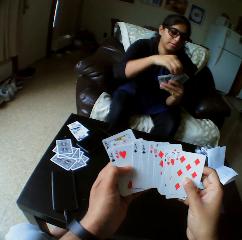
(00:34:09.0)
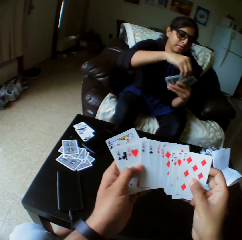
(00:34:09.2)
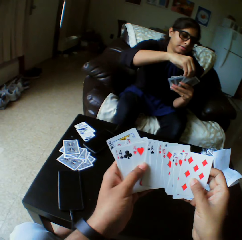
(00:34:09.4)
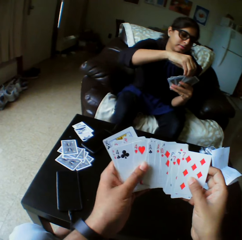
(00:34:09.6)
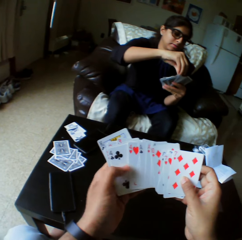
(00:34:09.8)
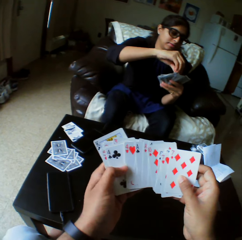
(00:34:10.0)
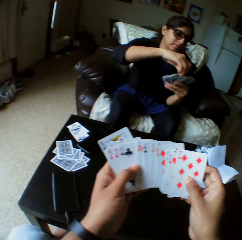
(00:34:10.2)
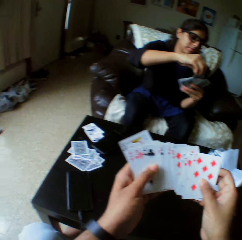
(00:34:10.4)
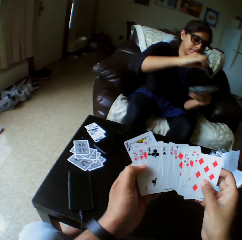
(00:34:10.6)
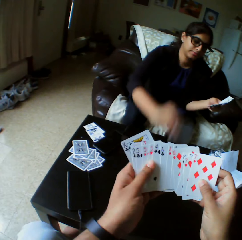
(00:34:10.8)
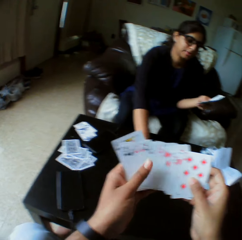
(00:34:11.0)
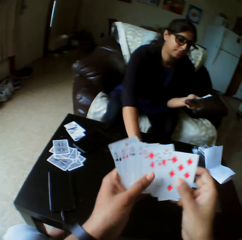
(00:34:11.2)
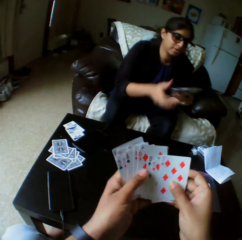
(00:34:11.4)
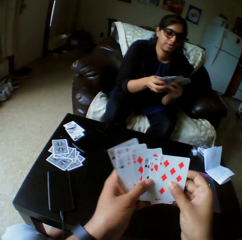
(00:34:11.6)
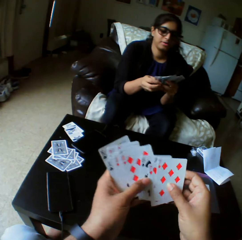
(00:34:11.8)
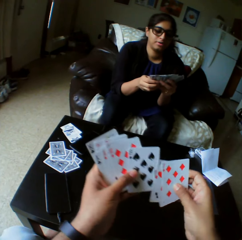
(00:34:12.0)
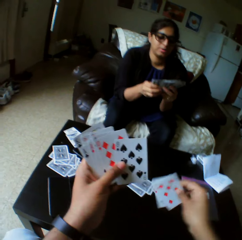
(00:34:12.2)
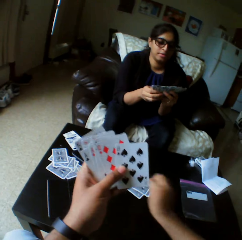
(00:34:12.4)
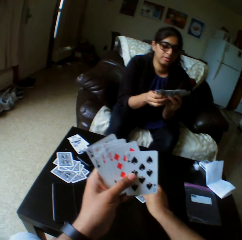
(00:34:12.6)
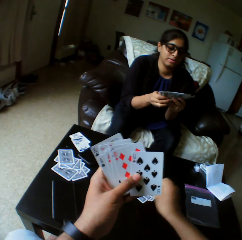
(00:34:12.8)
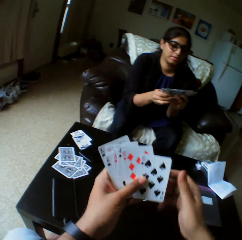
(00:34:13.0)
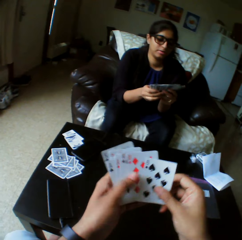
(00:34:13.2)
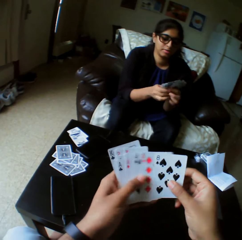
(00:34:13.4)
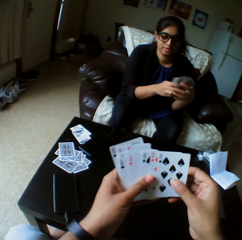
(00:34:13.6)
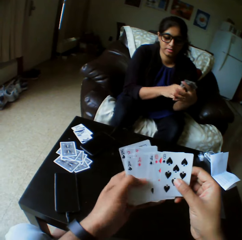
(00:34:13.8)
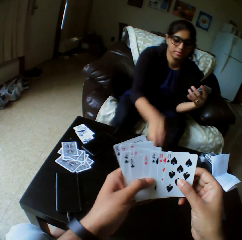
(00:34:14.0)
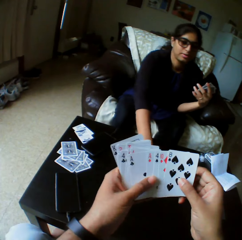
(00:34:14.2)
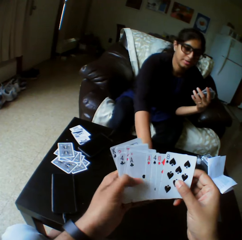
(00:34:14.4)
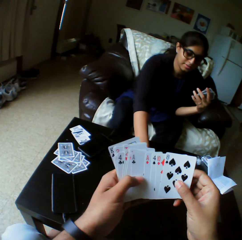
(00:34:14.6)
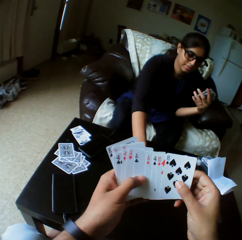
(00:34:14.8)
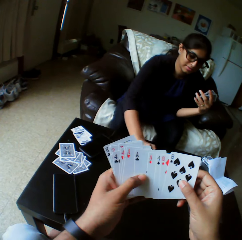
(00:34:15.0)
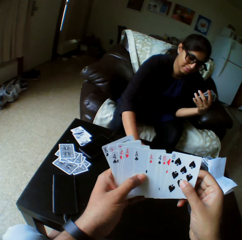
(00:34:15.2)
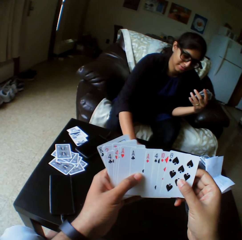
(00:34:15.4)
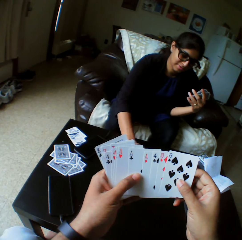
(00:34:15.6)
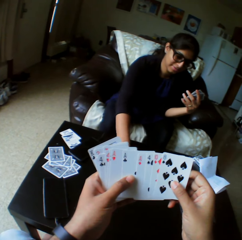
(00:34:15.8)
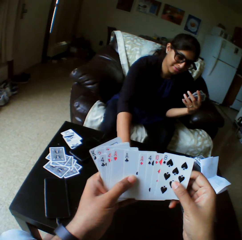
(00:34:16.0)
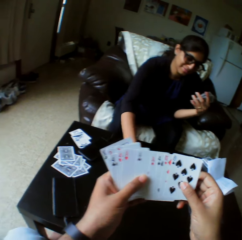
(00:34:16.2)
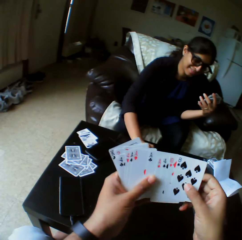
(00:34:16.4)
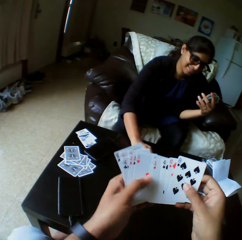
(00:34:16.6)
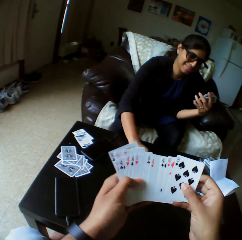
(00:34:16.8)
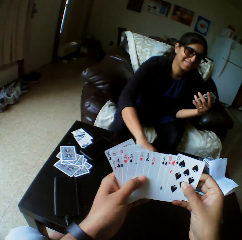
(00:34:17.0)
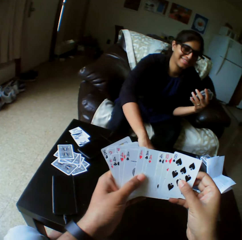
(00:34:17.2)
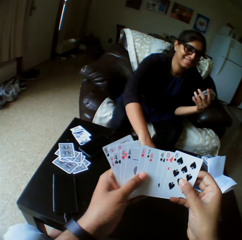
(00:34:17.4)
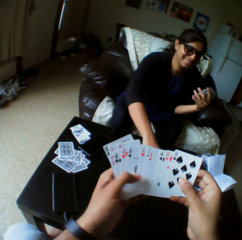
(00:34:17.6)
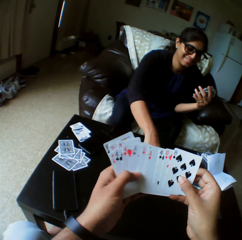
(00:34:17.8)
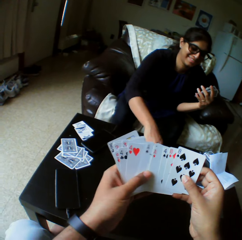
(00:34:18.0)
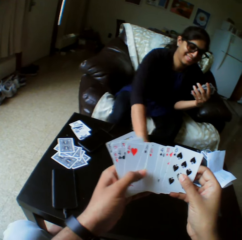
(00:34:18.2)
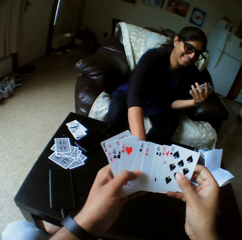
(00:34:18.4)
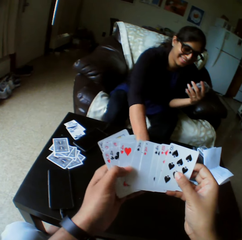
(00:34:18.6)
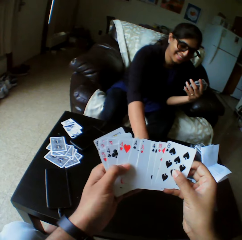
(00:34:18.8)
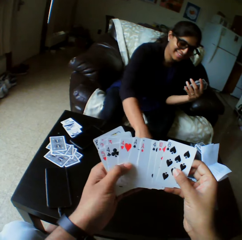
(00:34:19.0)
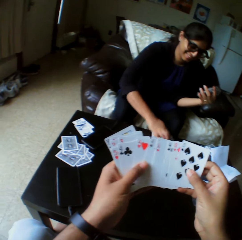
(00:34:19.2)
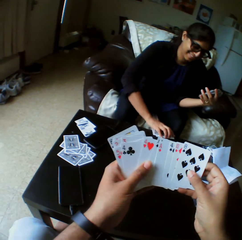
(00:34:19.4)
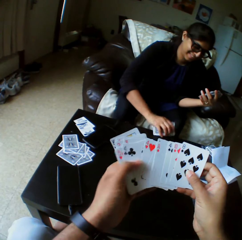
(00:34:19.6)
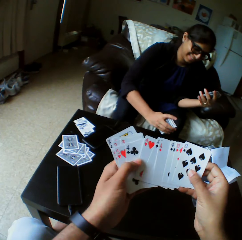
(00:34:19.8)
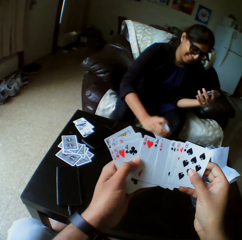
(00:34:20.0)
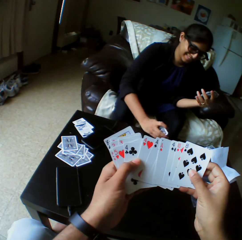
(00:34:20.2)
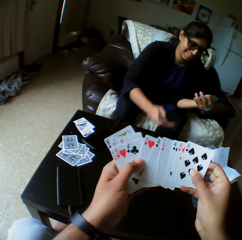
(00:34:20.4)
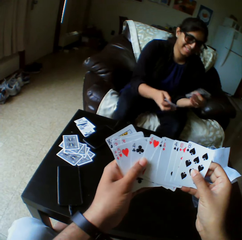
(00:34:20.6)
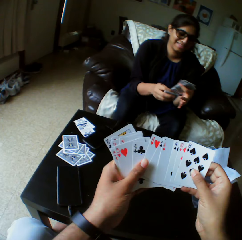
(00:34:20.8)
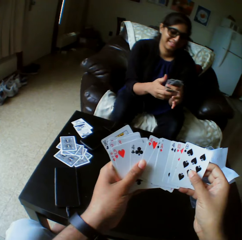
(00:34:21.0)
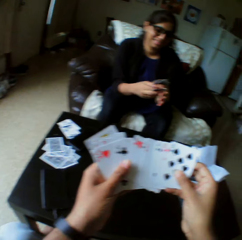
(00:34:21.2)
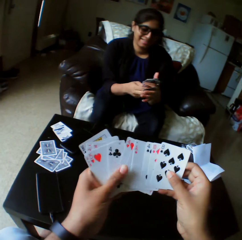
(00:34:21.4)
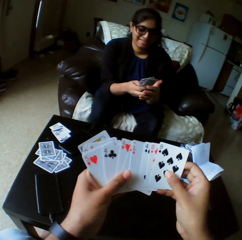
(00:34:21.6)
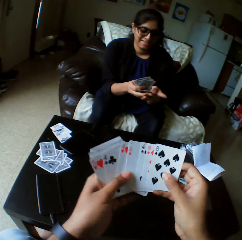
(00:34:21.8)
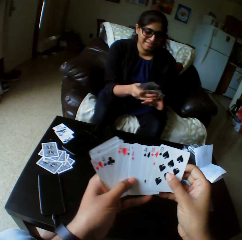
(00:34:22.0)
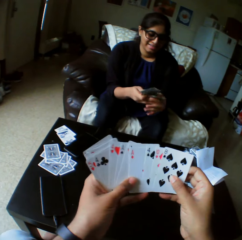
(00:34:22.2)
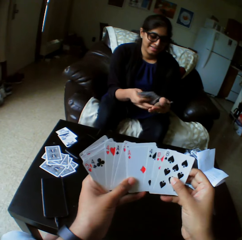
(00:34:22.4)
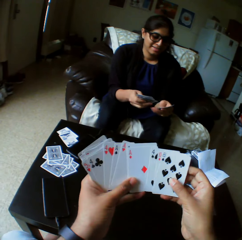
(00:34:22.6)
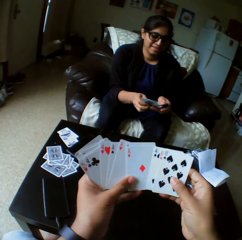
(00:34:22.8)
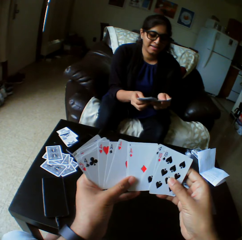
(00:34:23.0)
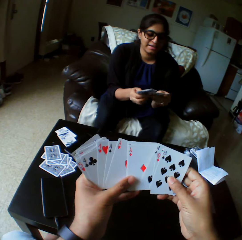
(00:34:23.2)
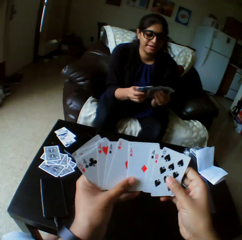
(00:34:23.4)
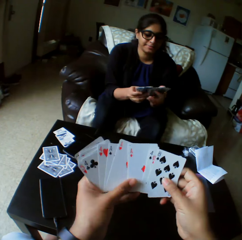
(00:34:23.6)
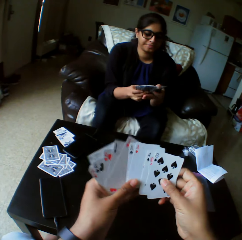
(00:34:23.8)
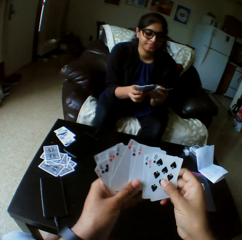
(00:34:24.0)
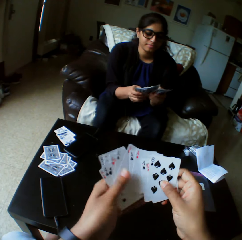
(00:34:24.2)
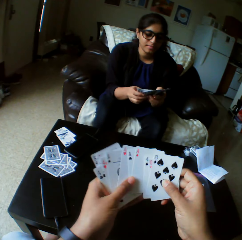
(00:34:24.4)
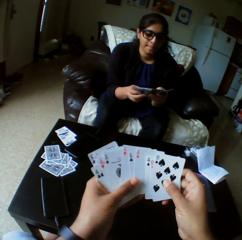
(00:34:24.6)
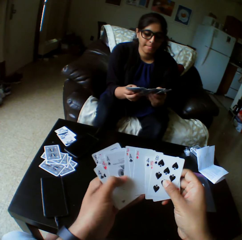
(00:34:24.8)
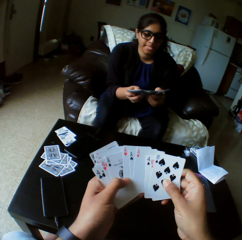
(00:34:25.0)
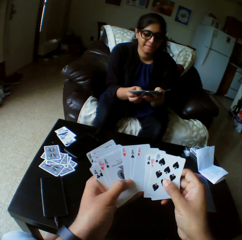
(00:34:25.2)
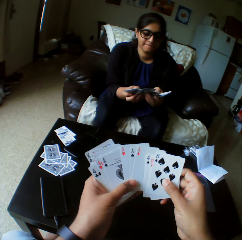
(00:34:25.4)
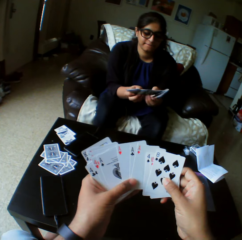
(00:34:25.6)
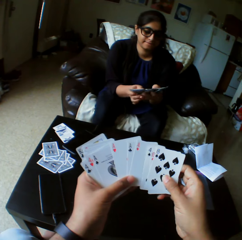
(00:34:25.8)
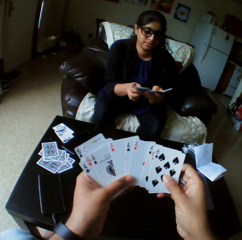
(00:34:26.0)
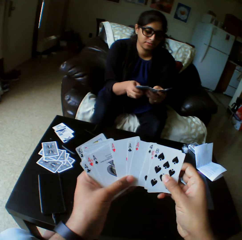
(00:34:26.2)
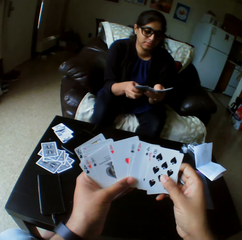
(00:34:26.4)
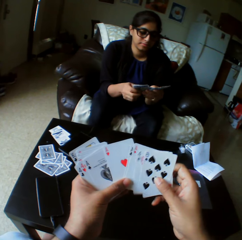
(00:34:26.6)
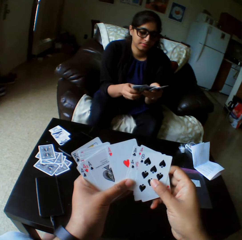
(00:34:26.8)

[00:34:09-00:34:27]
A lady takes the play card. The lady drops the card on the table with the right hand and shuffles cards with both hands. The camera wearer takes the play card. They drop the cards on the table with the right hand and shuffle cards with both hands. The lady takes the play cards. The lady drops the card on the table with the right hand. The lady picks the cards from the table with the right hand. The lady taps the play cards on the table. The lady selects the play cards. The lady shuffles cards with both hands.

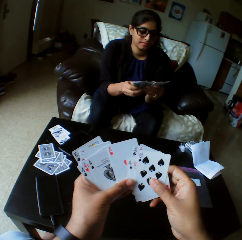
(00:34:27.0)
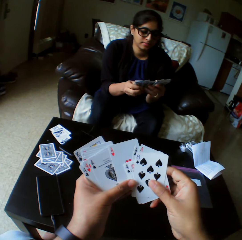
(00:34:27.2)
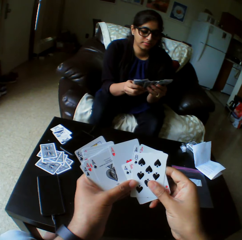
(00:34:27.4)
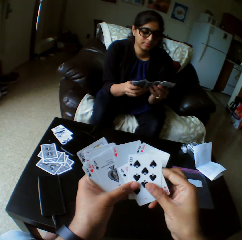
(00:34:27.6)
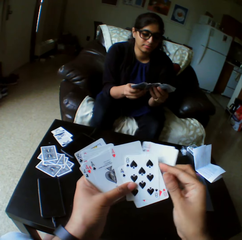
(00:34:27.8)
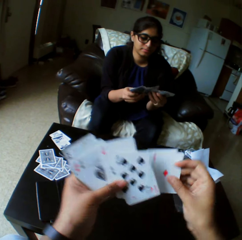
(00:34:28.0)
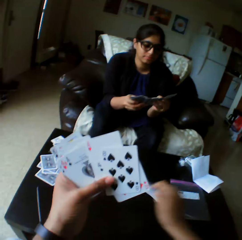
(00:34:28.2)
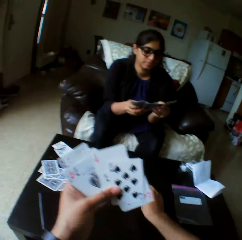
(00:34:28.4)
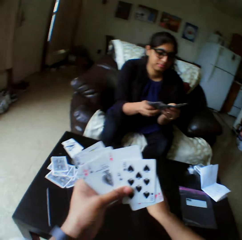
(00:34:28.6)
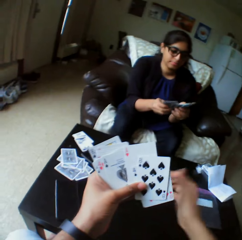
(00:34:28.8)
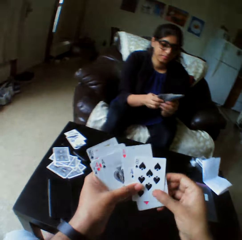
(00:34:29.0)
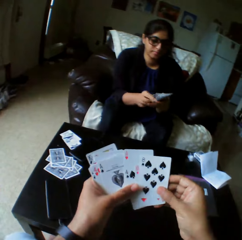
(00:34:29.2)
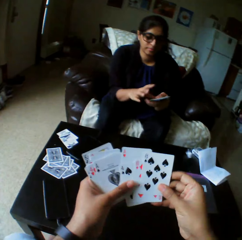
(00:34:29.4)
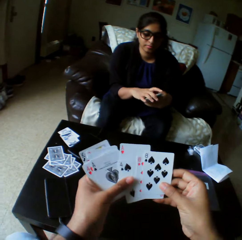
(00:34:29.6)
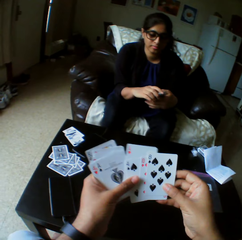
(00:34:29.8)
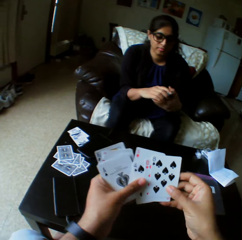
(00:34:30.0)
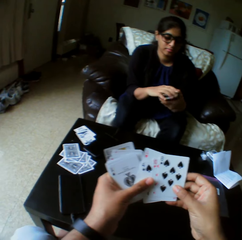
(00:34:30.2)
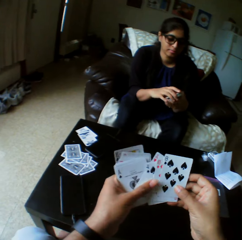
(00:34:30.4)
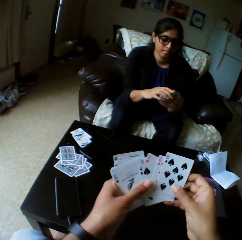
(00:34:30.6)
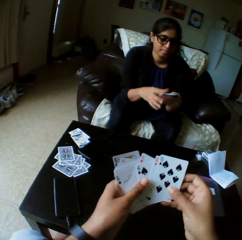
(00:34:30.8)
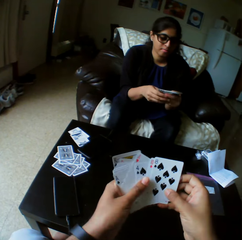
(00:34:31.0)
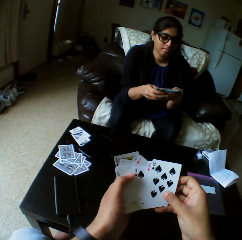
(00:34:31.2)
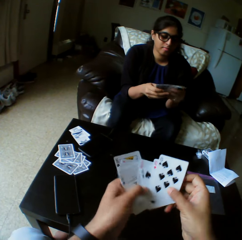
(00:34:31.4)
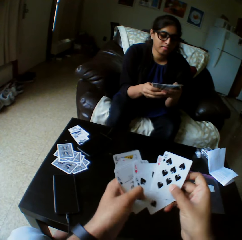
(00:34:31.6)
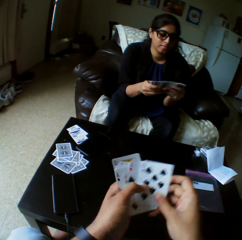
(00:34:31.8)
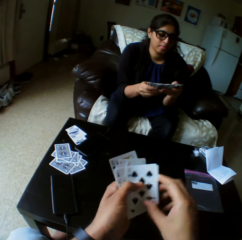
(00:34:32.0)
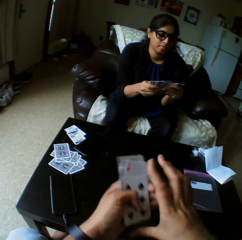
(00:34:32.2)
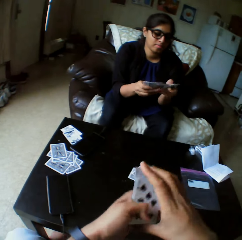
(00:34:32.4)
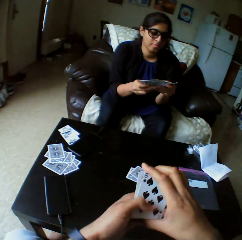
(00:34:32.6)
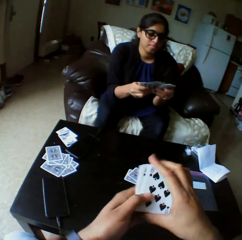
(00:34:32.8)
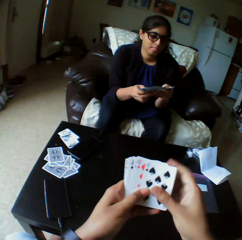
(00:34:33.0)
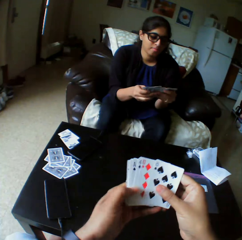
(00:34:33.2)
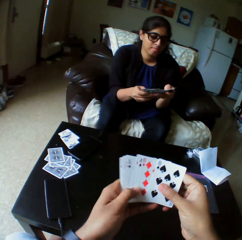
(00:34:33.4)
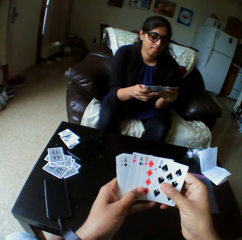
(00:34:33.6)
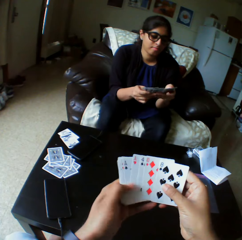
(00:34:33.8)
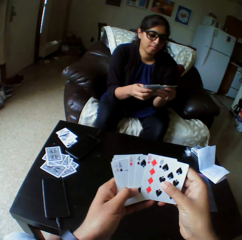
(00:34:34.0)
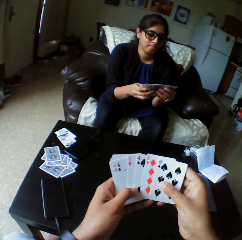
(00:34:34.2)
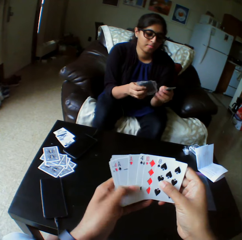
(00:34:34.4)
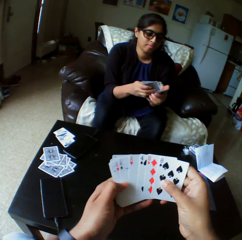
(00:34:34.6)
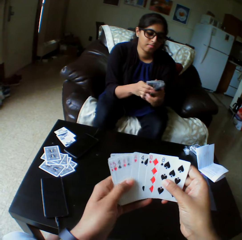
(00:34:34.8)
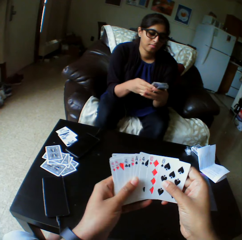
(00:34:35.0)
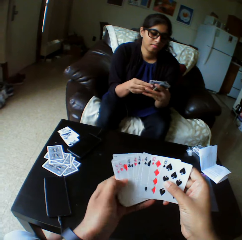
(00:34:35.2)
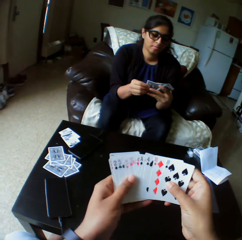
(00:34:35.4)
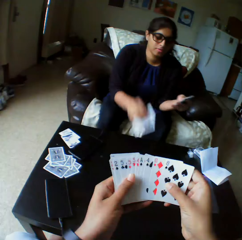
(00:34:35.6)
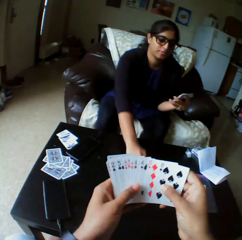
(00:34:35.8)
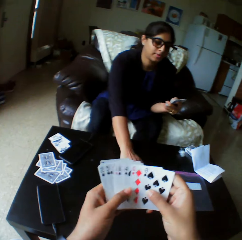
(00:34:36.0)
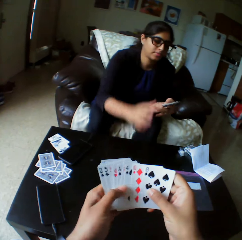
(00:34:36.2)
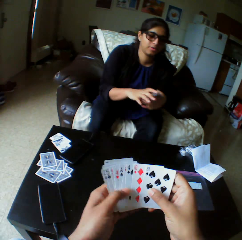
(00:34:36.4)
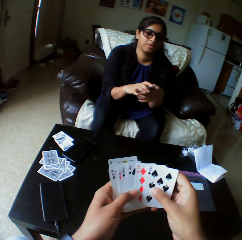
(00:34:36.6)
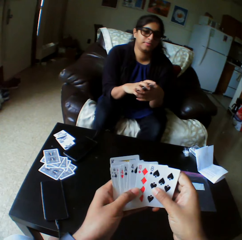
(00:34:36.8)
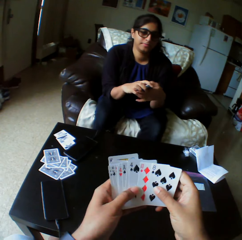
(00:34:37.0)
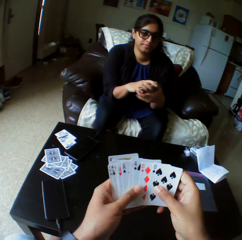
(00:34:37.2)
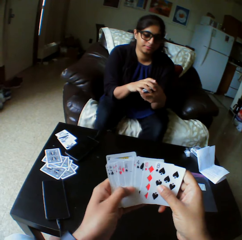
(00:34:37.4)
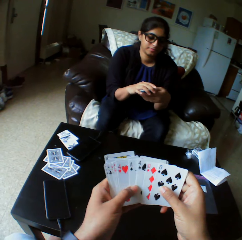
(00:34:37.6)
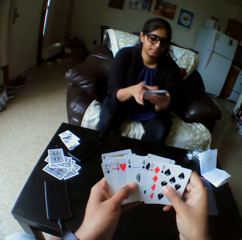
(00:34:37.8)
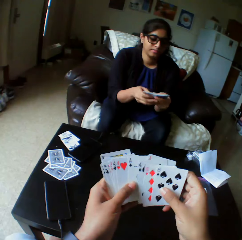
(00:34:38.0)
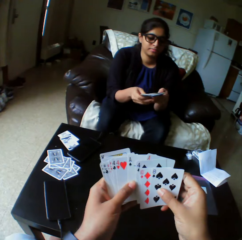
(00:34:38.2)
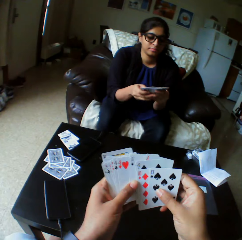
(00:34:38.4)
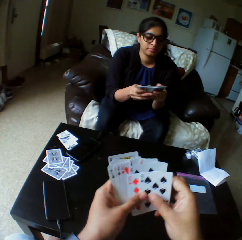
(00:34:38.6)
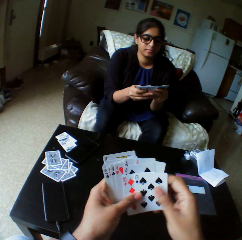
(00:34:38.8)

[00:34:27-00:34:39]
The camera wearer drops cards on the table with the right hand. They shuffle cards with both hands, look at the play card and select the play card. A lady drops a card on the table with the right hand. The lady shuffles cards with both hands.
